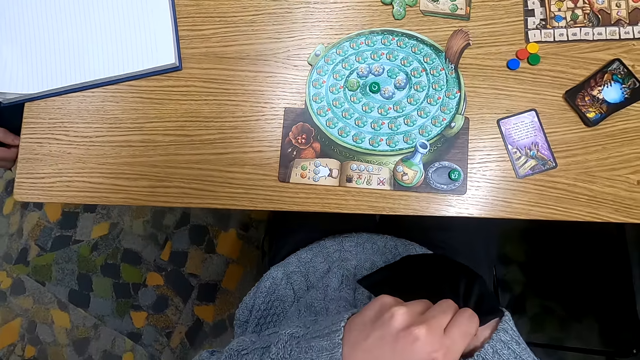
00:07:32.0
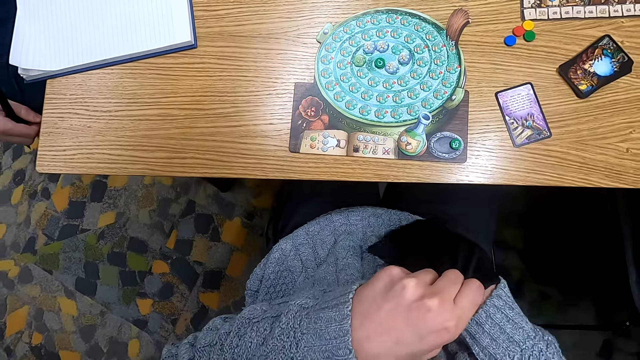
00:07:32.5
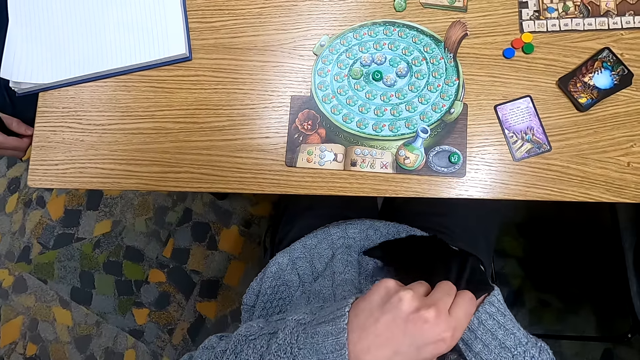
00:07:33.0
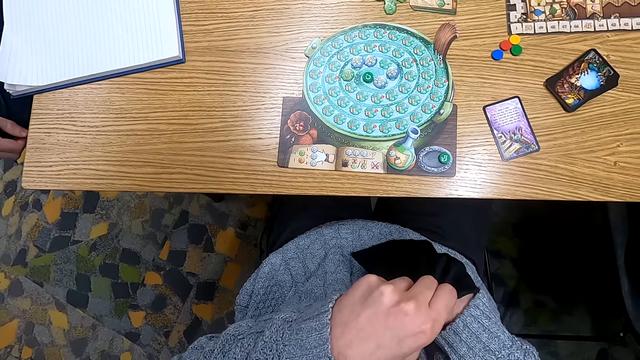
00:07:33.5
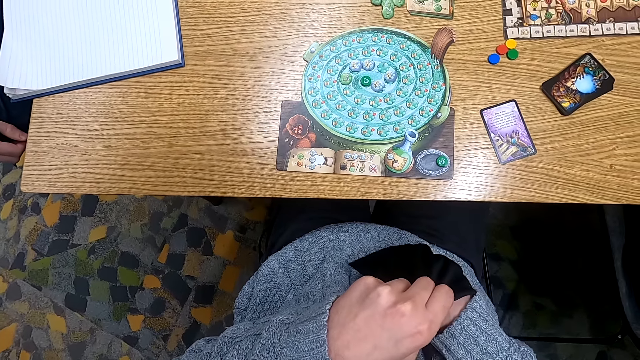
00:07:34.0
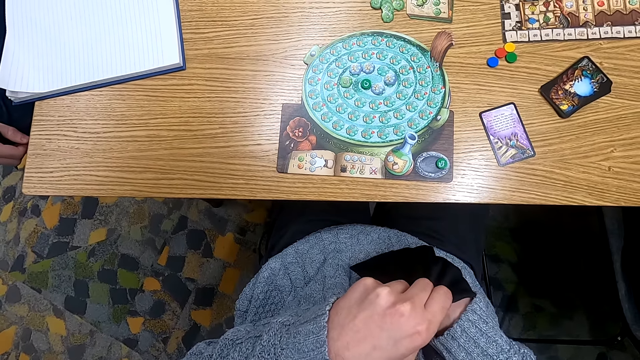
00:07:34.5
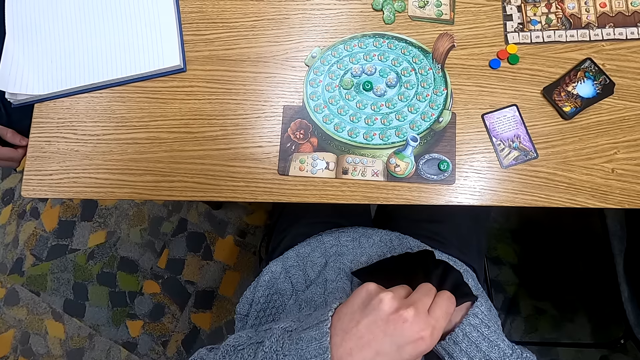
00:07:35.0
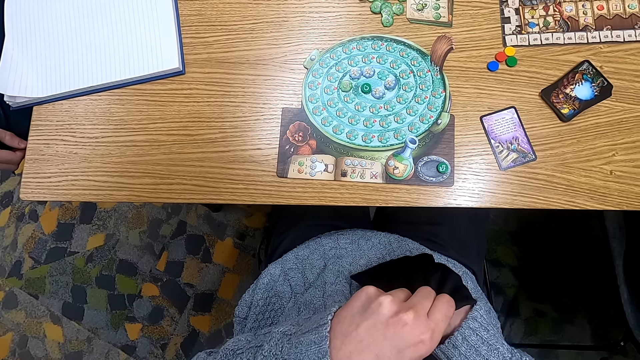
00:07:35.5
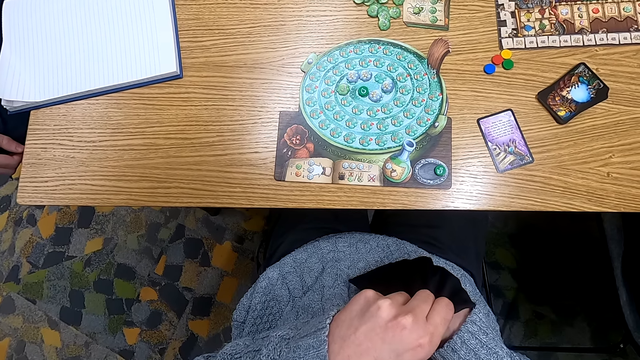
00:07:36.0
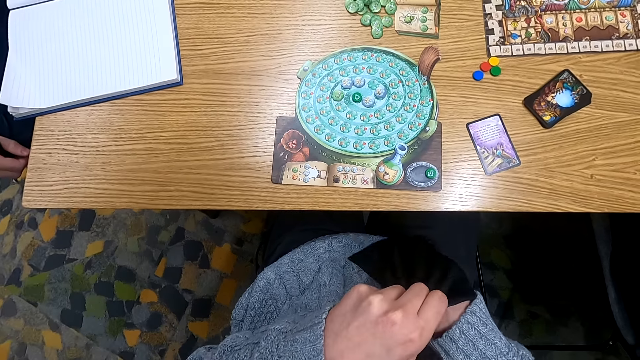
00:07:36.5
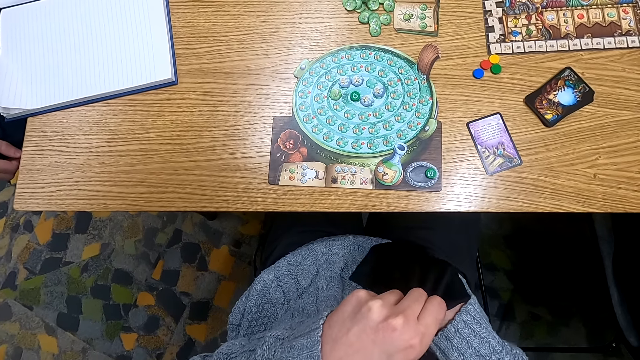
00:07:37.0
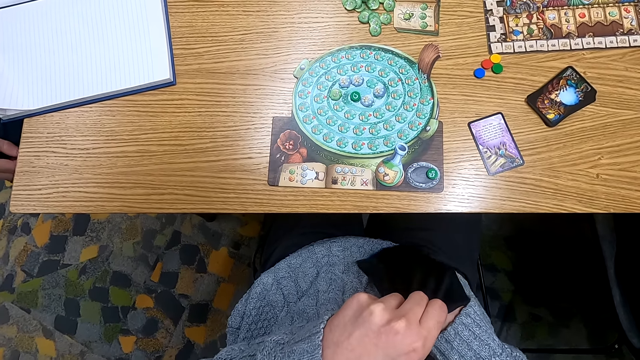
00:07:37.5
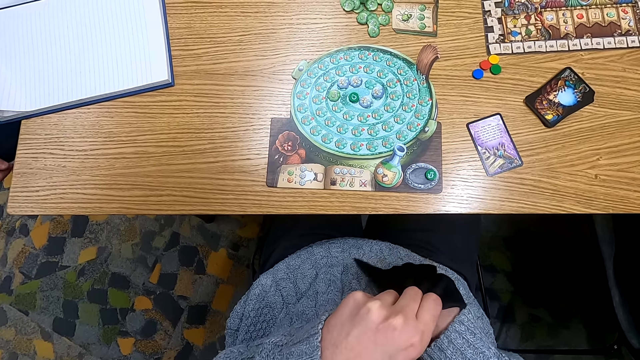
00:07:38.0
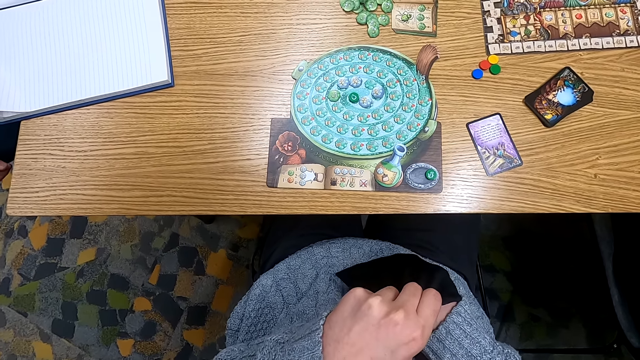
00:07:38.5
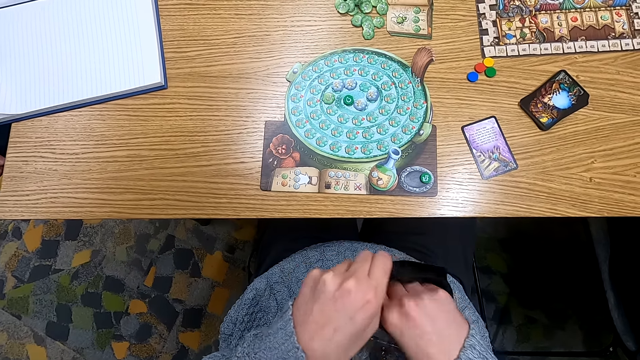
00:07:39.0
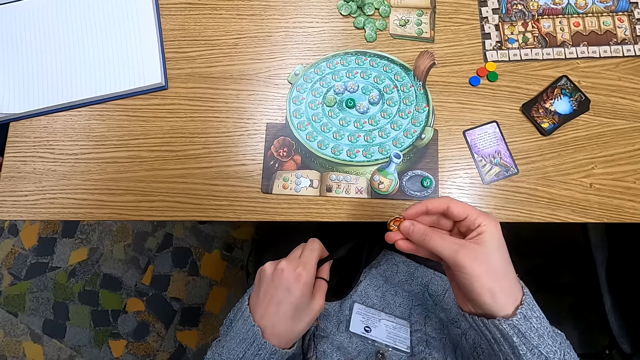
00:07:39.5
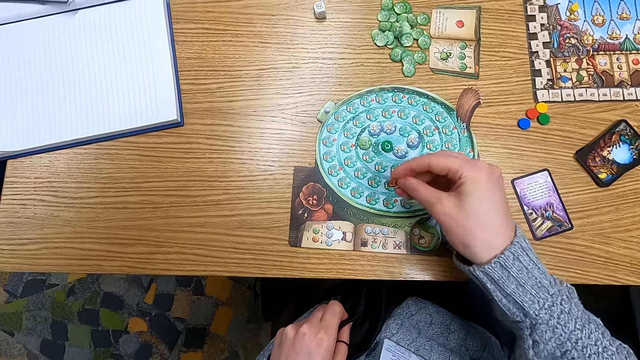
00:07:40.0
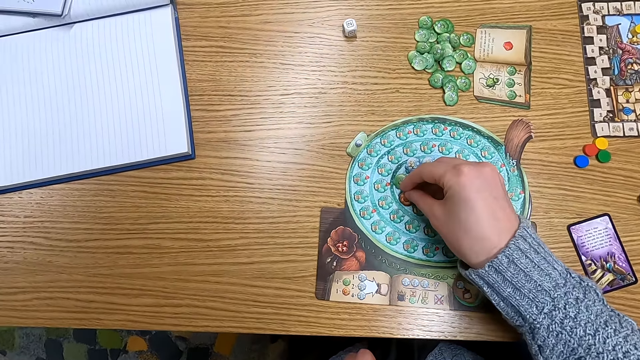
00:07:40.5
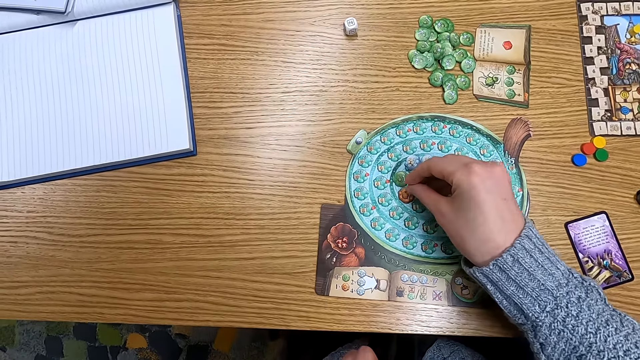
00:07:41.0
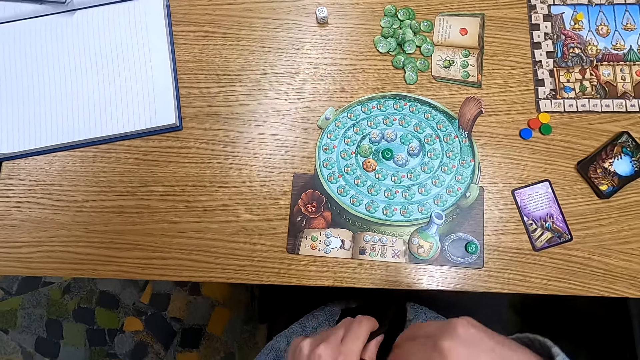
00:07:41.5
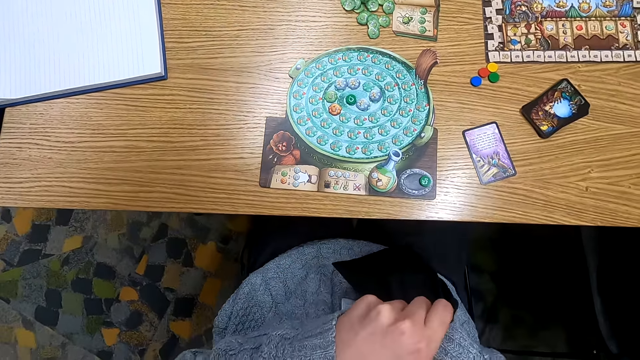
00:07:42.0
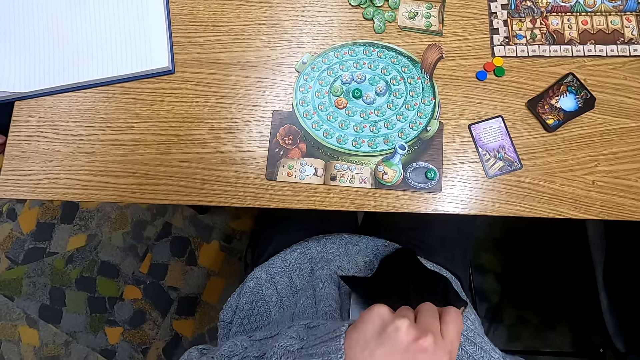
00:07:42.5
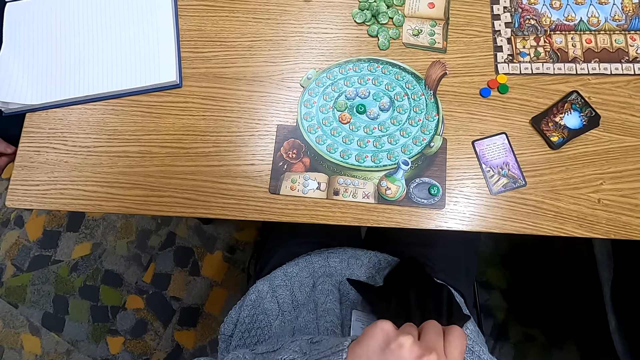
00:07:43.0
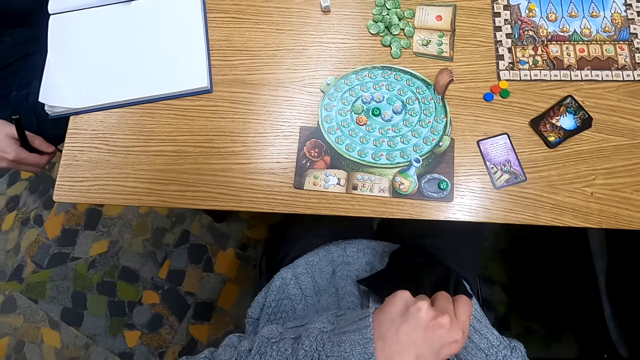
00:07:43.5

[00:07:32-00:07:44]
The camera wearer puts a hand in the cloth bag. They pick a tile from a bag, hold a point token, put the tile on a board, put the point token on the table, and put a hand in the cloth bag.

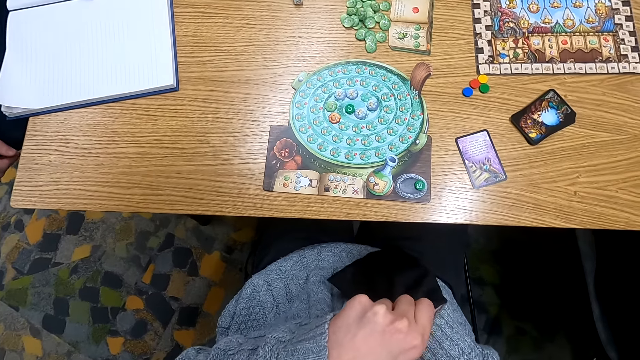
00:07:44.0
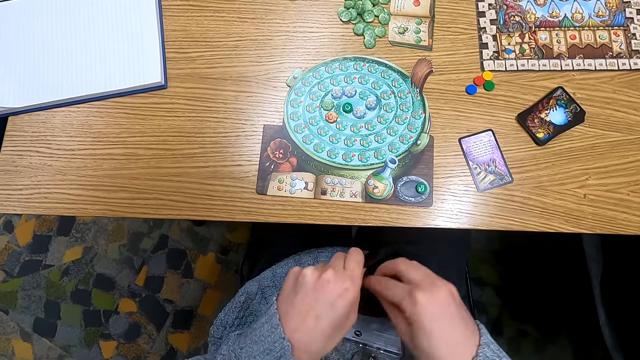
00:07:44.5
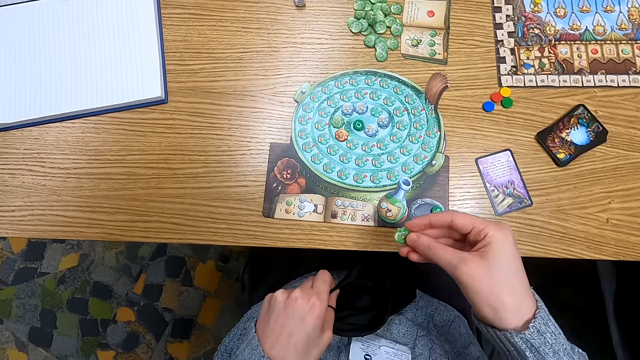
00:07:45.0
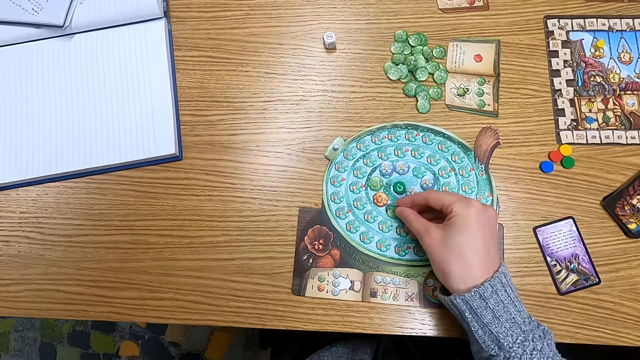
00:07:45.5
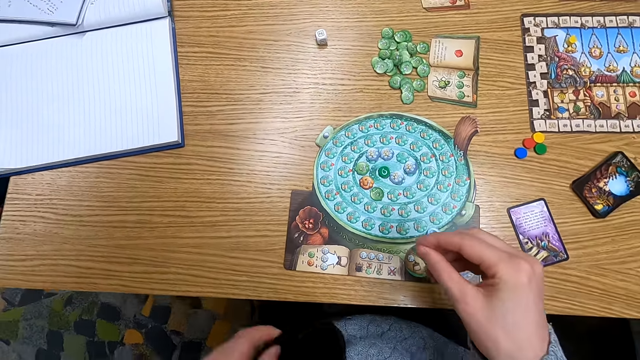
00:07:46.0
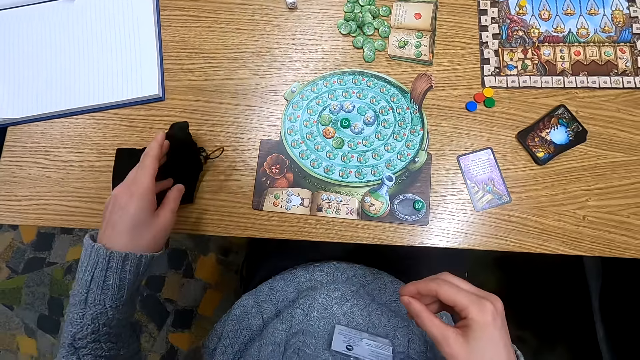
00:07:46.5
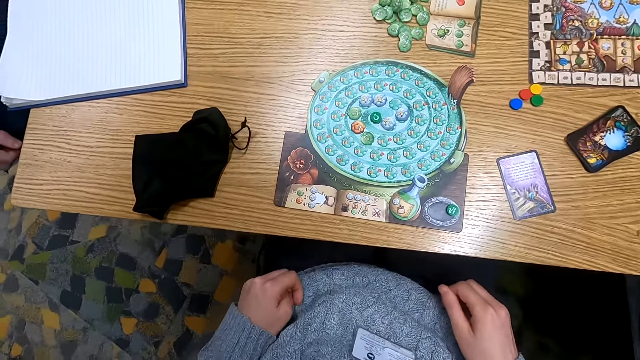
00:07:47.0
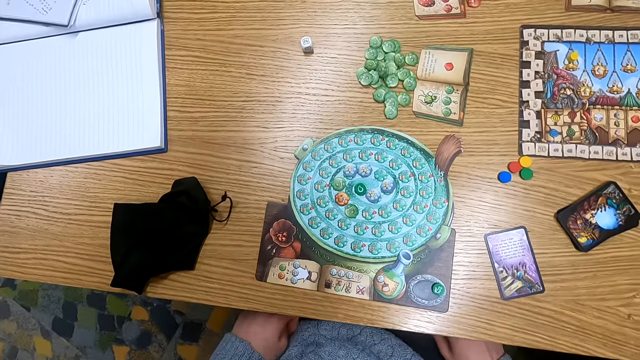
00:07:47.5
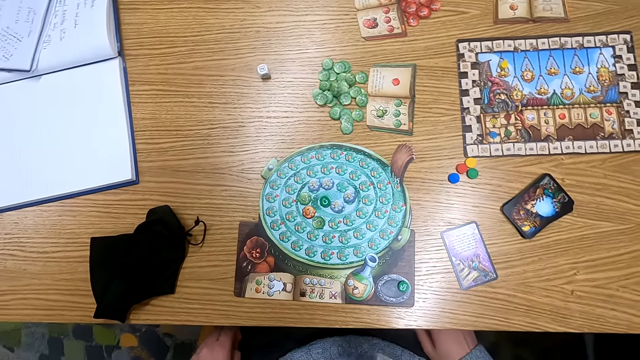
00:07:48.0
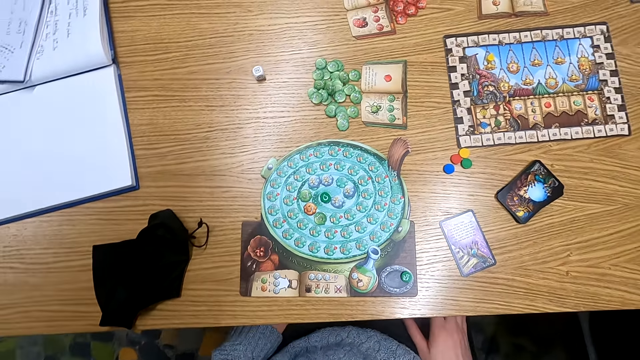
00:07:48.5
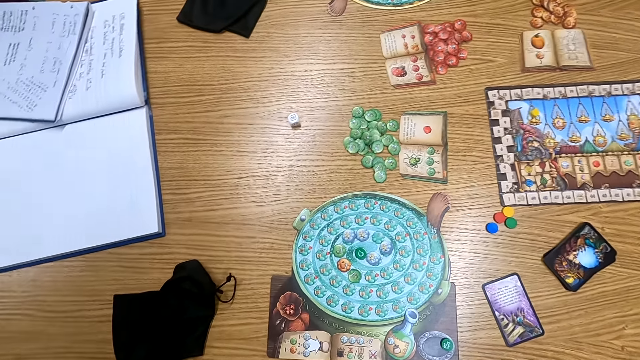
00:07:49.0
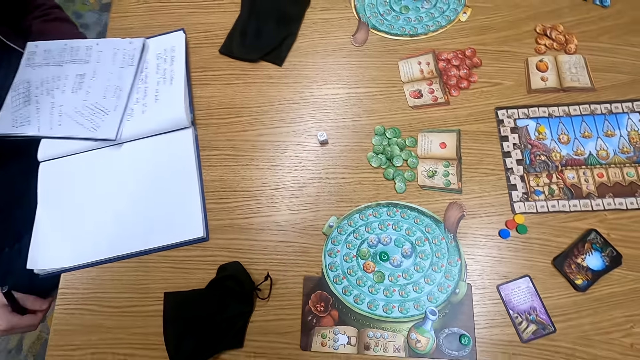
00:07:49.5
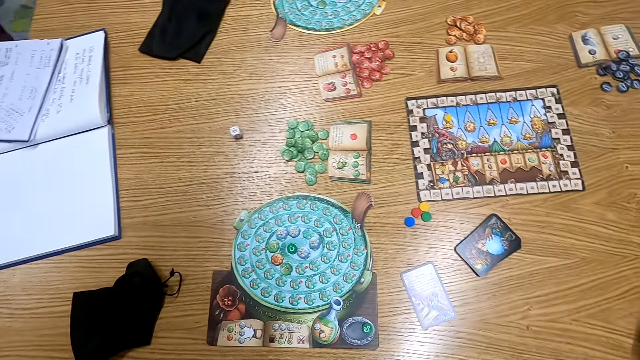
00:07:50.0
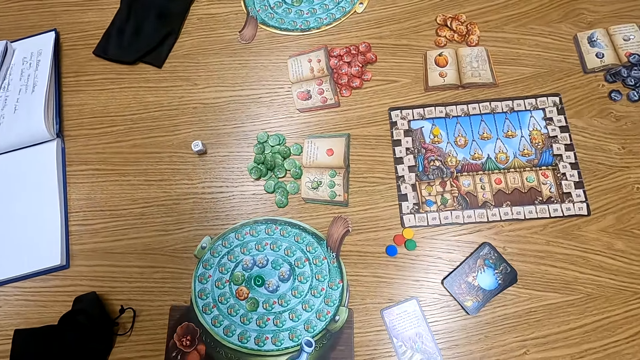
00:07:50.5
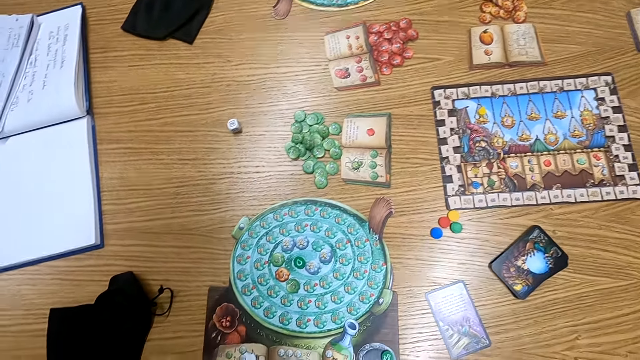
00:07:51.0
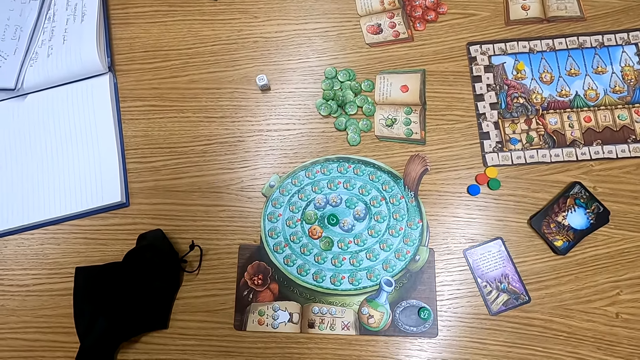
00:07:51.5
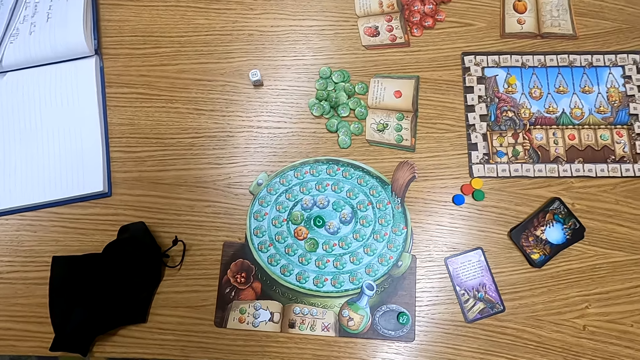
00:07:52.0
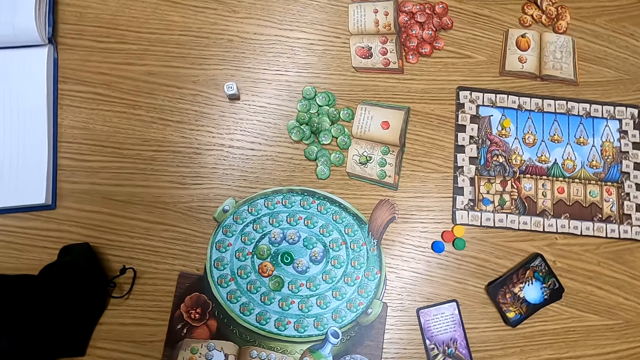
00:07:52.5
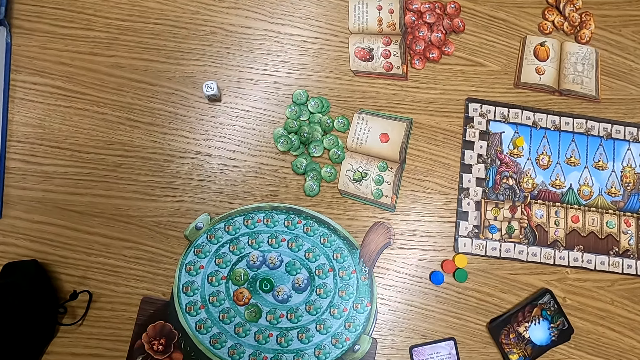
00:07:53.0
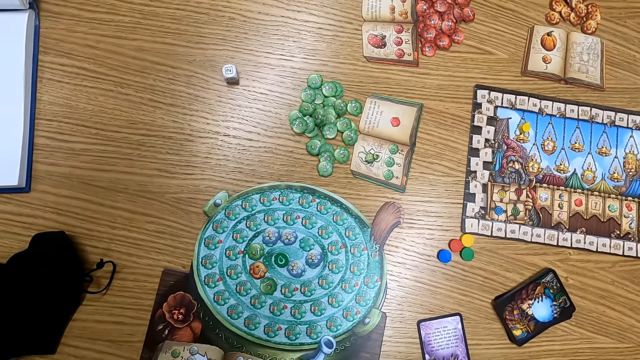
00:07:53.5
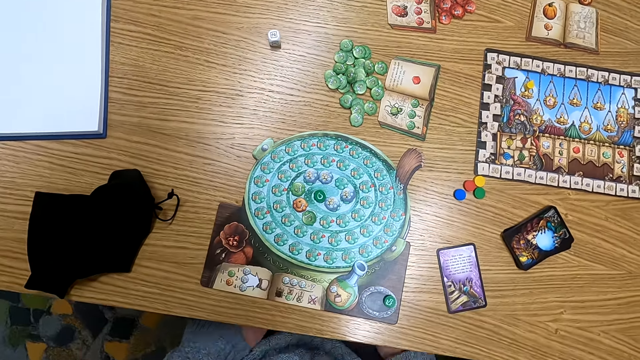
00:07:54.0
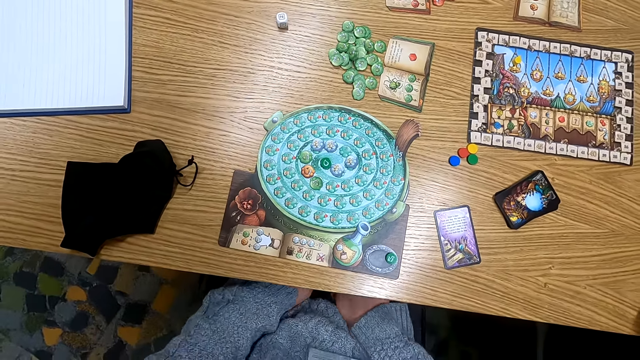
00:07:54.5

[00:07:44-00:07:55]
The camera wearer turns to the side. They pick a tile from a bag, hold a point token, put the point token on the table, put the tile on a board, put the cloth bag on the table, and turn to the side.
